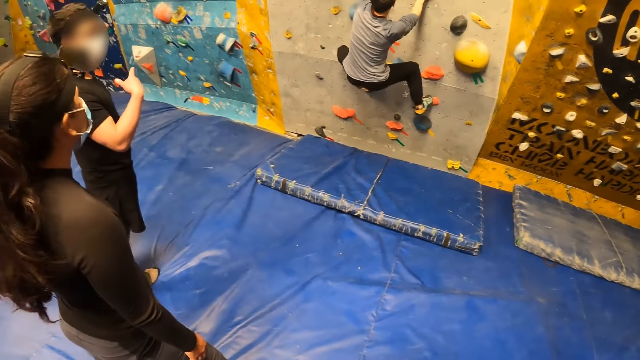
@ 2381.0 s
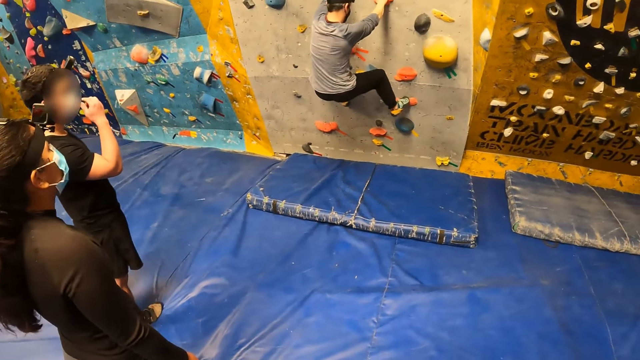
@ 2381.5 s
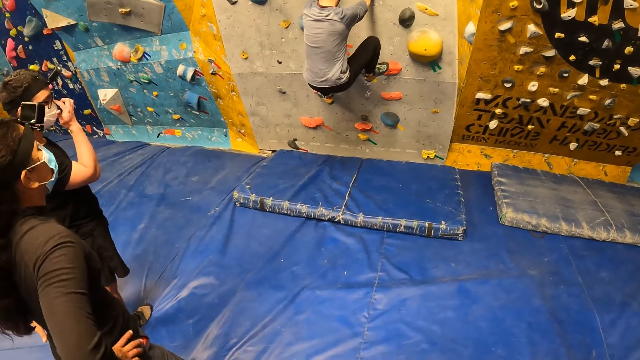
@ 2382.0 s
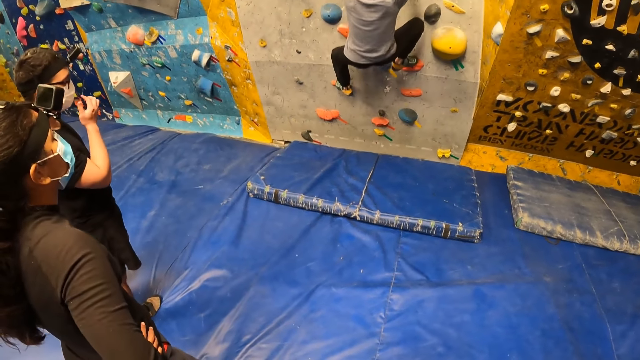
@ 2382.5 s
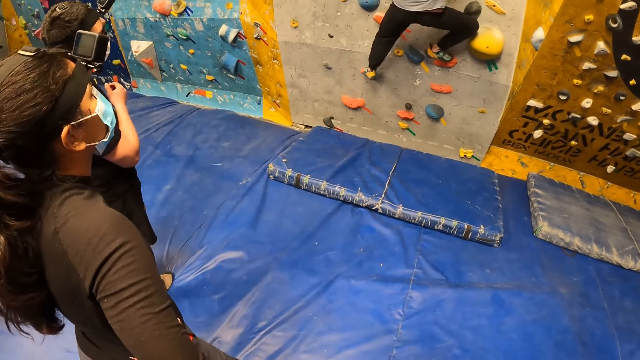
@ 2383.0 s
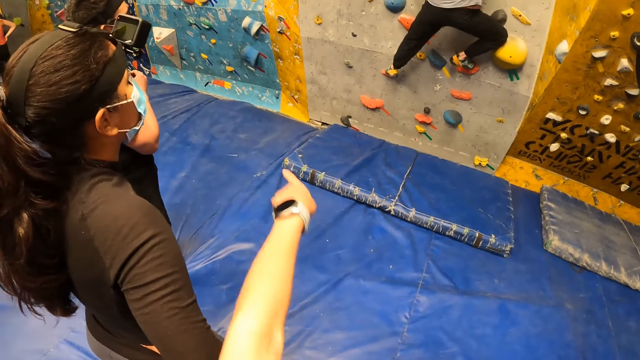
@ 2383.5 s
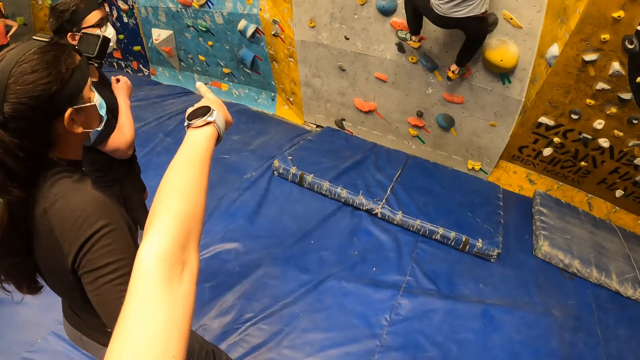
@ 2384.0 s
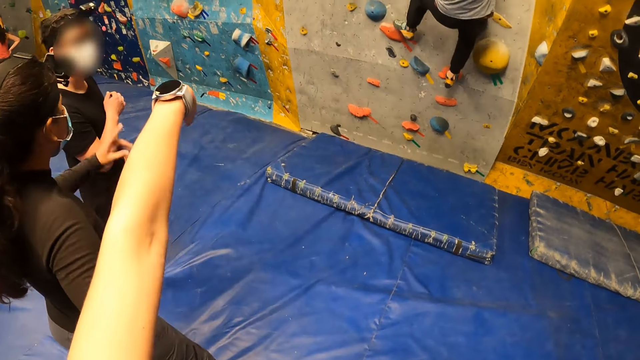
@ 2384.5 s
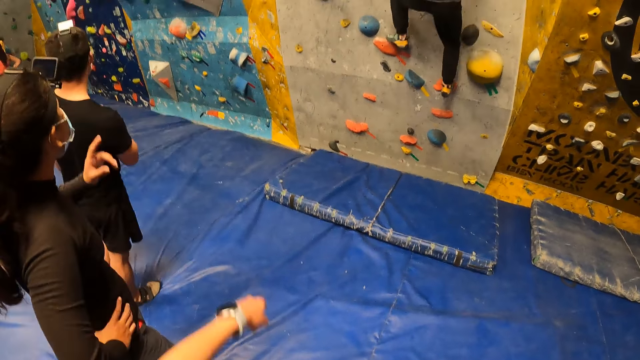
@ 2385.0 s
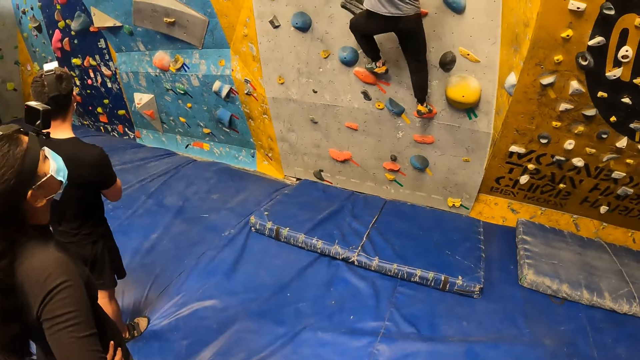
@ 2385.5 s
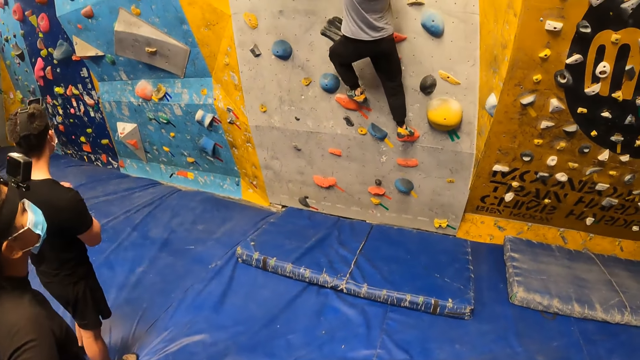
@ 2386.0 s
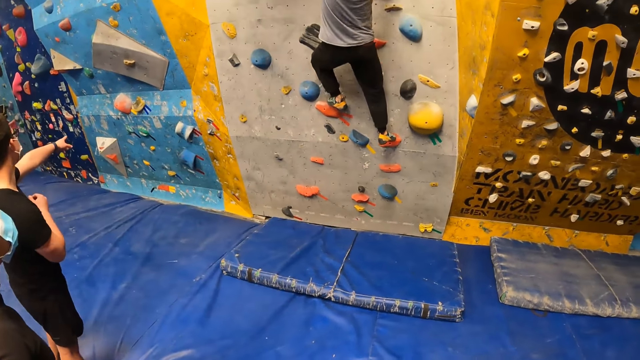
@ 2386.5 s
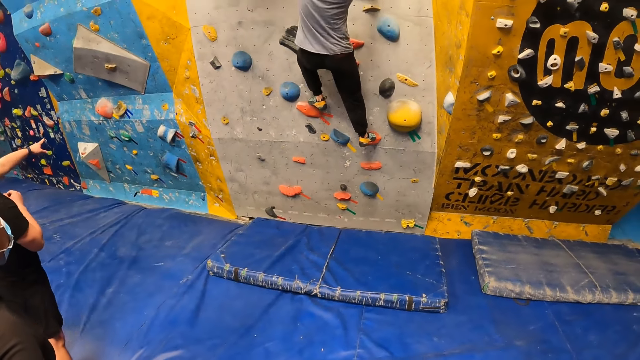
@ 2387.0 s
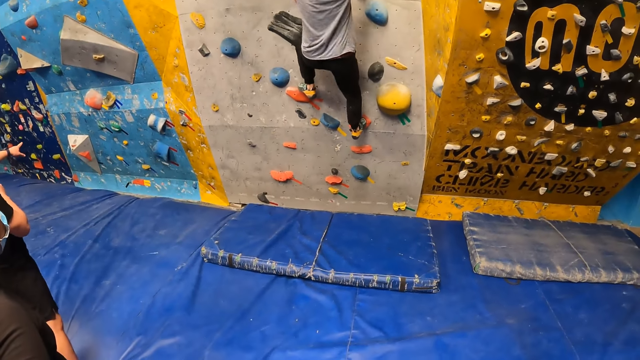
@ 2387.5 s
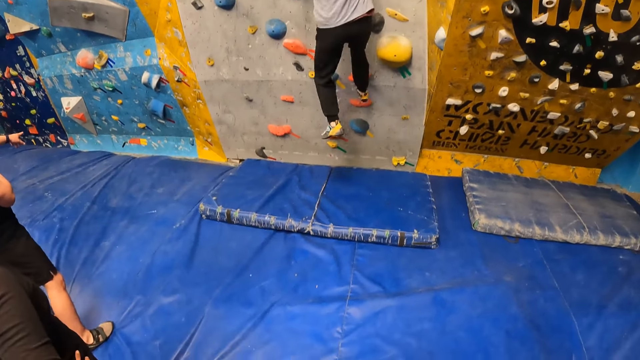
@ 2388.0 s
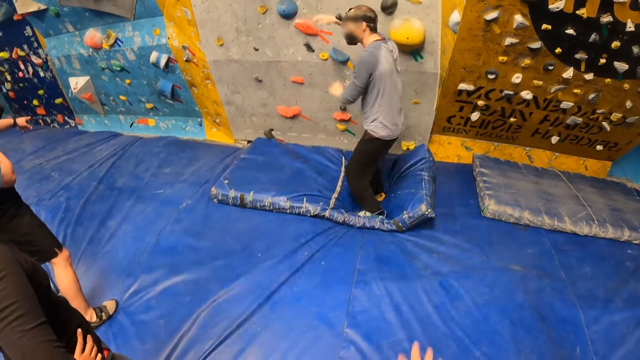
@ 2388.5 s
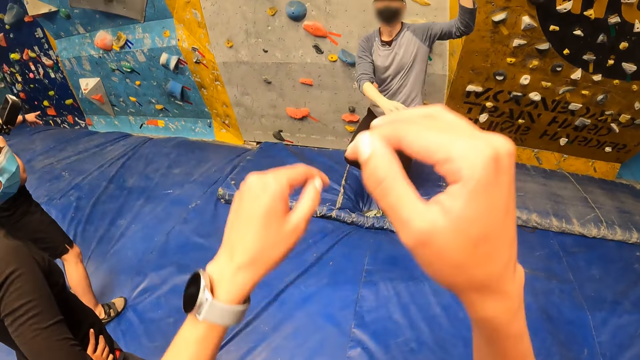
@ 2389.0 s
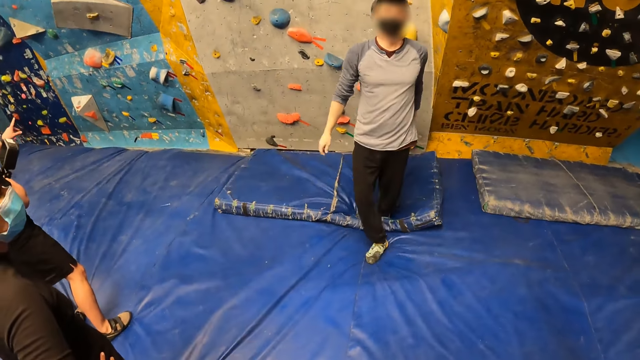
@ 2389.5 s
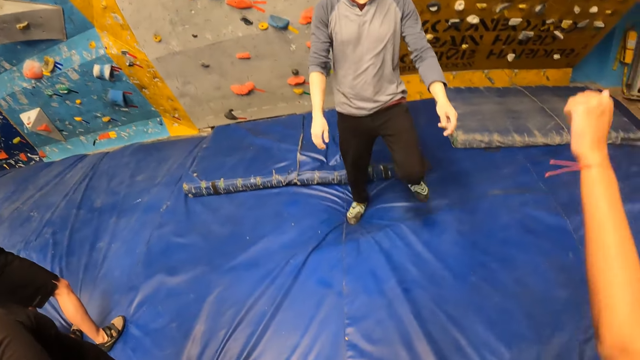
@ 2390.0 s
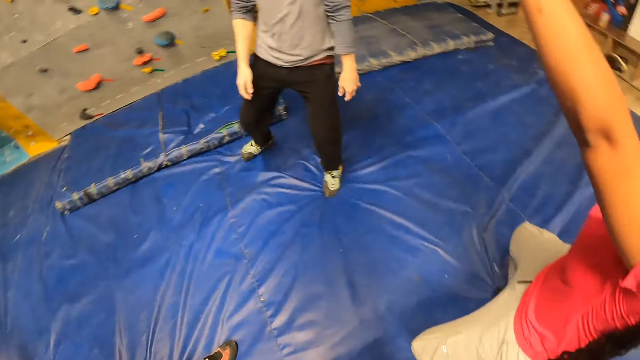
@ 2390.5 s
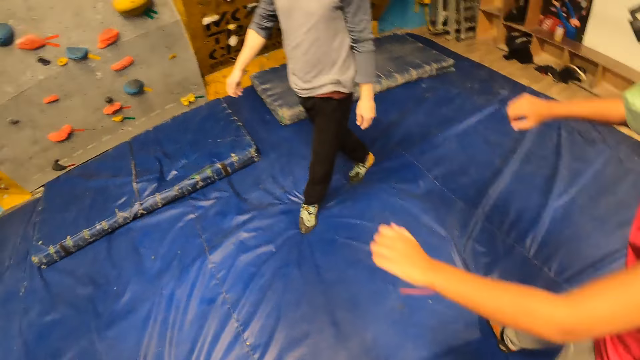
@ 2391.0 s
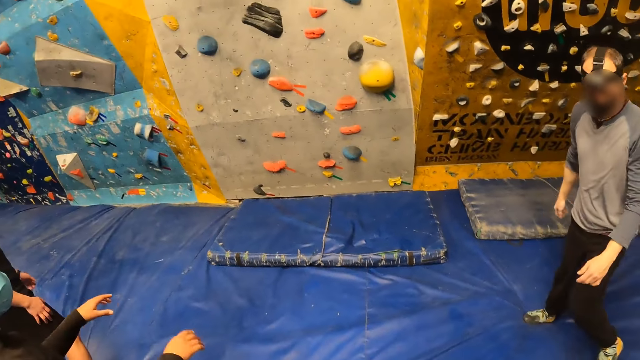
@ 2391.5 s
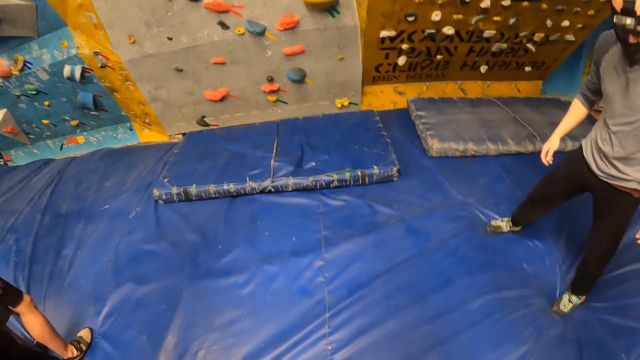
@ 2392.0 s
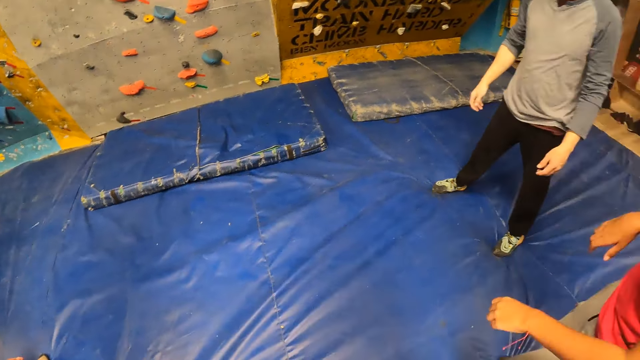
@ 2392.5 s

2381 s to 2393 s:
The camera wearer converses with a man and a woman. Another man climbs the rock wall. The camera wearer interacts with the first man and the woman. They converse with the first man and the woman. The other man climbs the rock wall. He jumps down from the wall. The camera wearer converses with the other man and another woman.

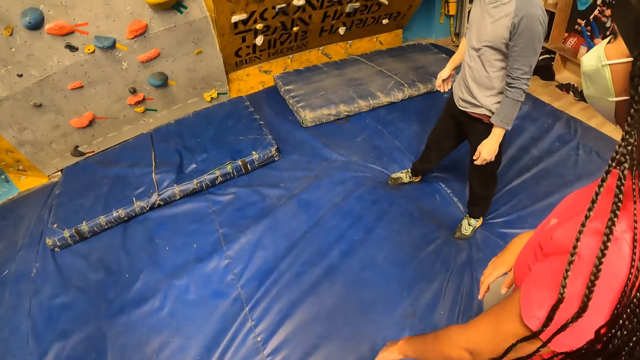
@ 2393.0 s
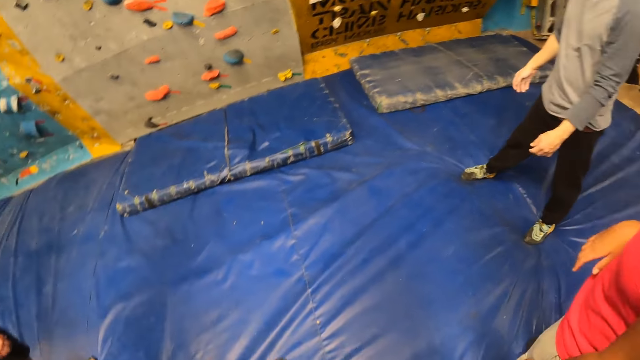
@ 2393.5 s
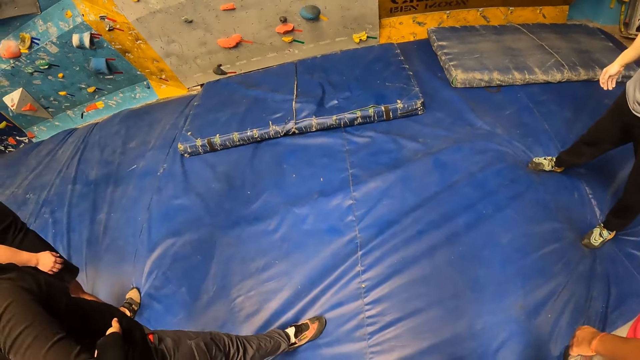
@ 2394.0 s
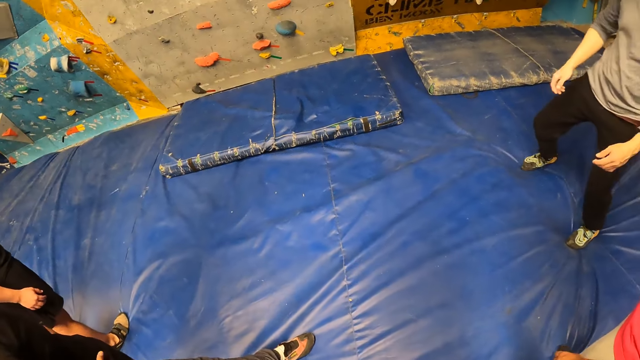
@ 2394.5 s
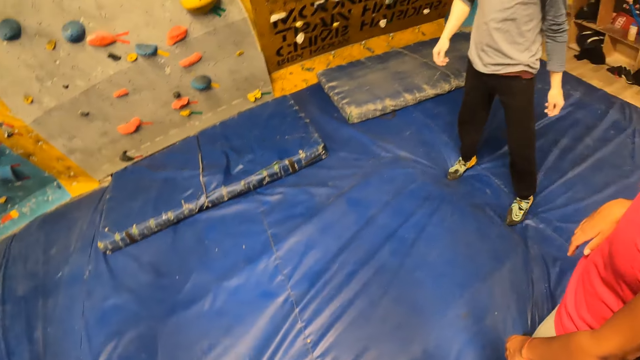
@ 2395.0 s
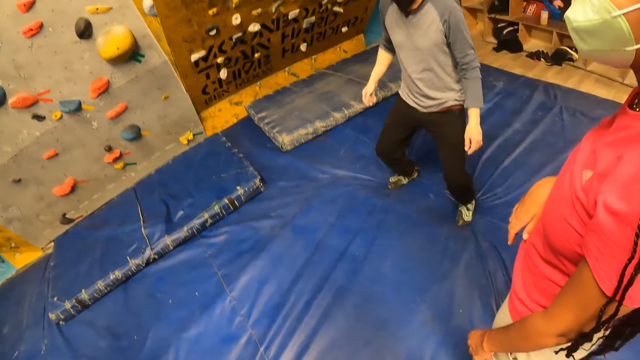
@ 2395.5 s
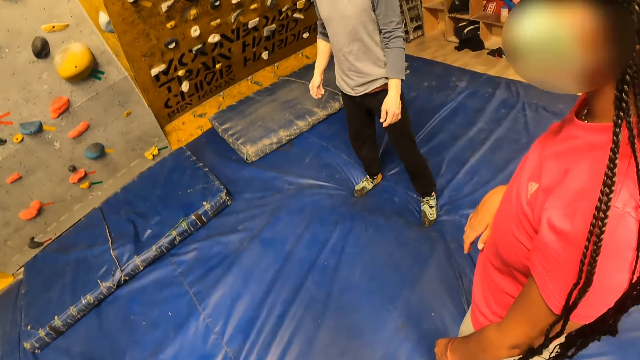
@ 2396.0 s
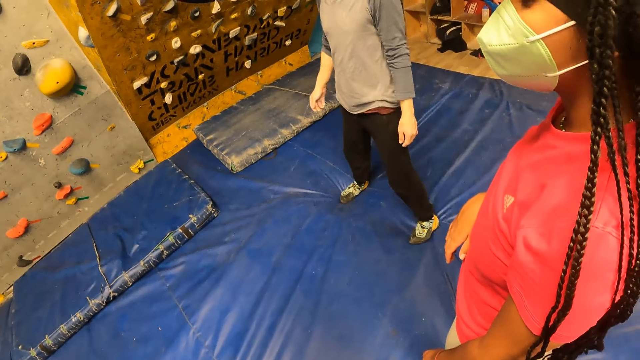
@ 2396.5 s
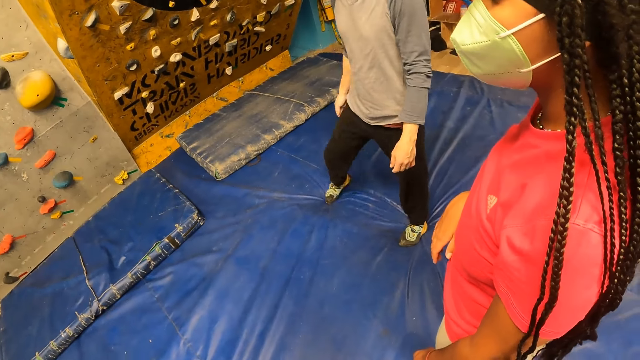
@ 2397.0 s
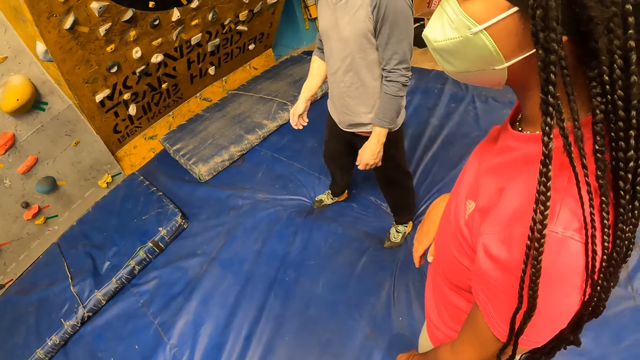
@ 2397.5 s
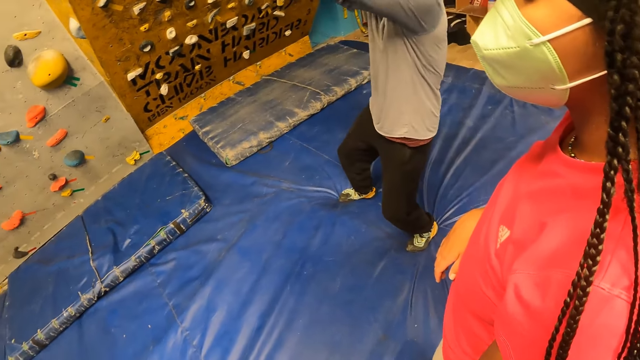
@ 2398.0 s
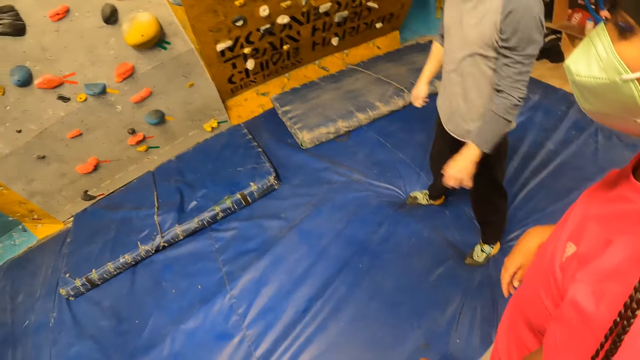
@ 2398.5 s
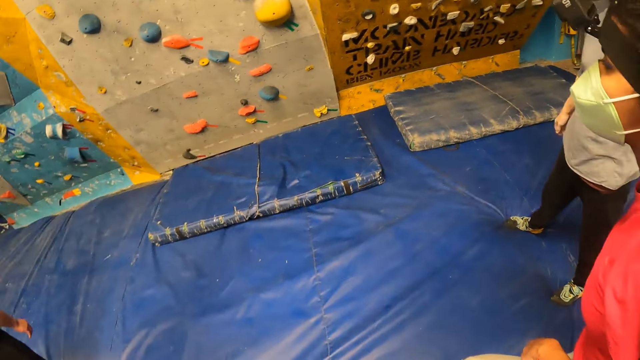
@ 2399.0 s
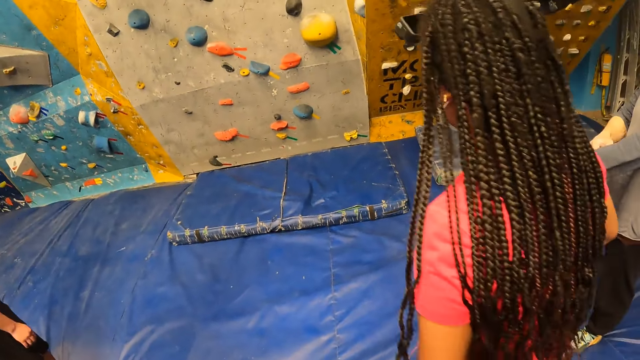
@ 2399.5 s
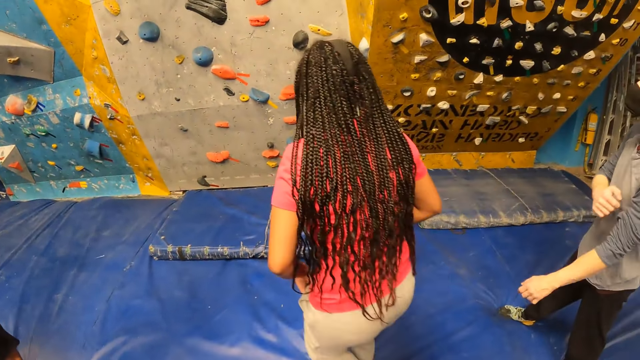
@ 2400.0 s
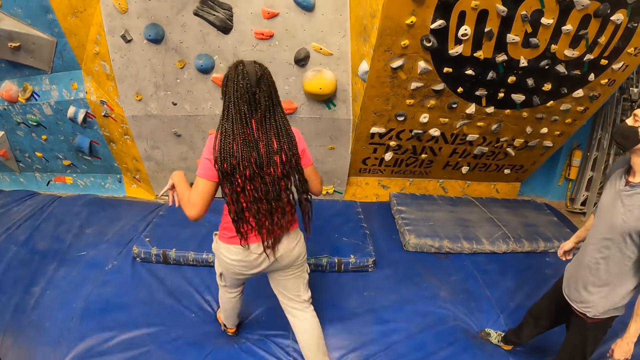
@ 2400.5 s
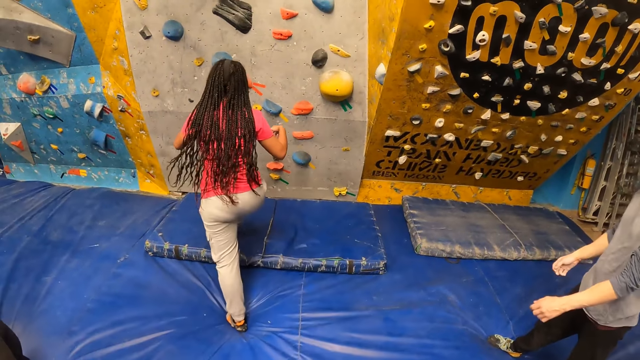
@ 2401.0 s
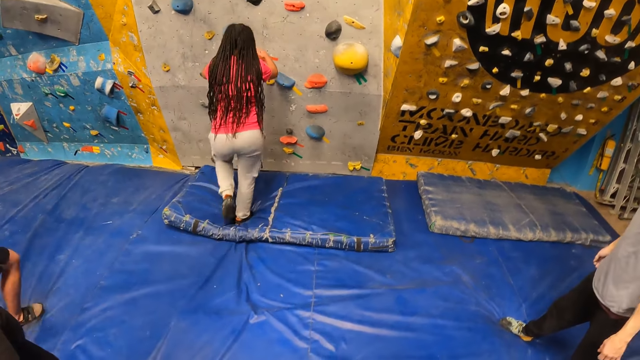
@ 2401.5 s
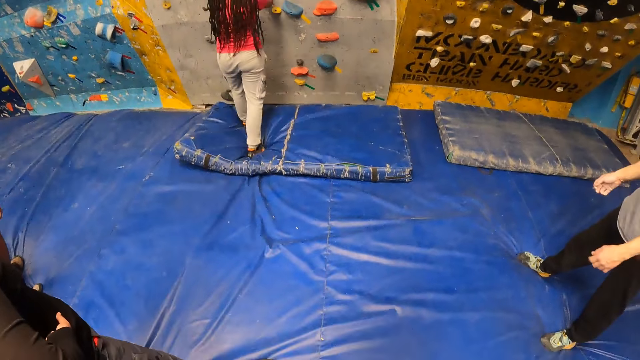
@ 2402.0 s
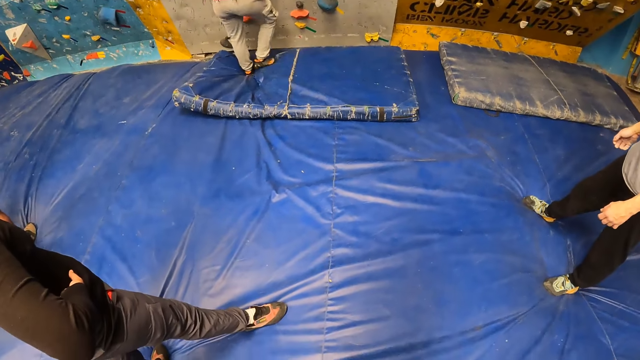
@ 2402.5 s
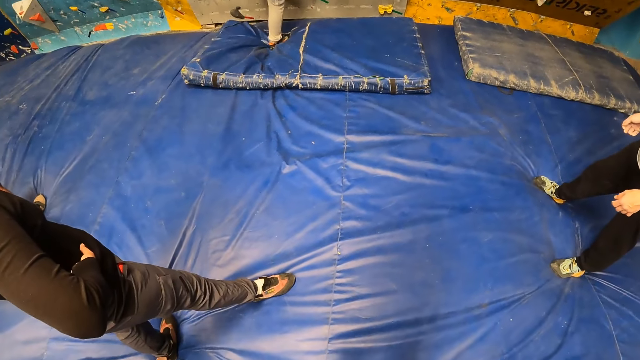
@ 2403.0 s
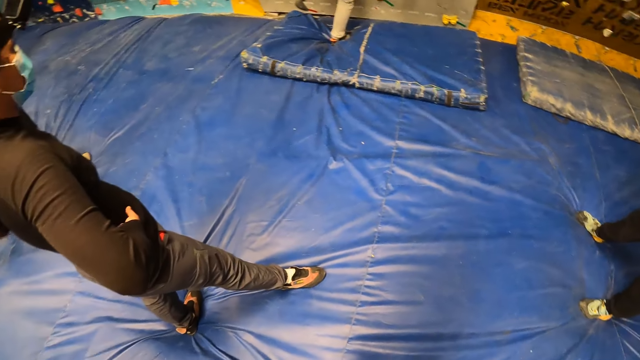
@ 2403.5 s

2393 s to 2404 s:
A woman walks towards the rock wall. She climbs the wall with both hands. The camera wearer looks around the rock wall.
